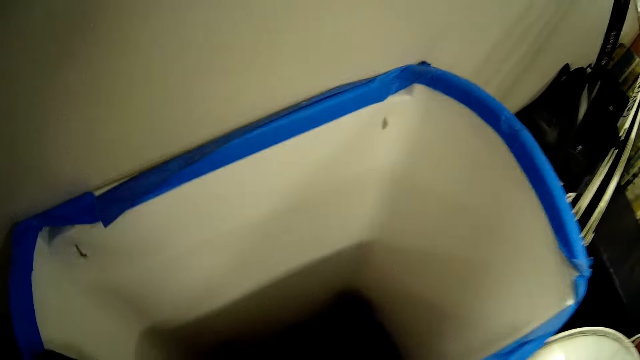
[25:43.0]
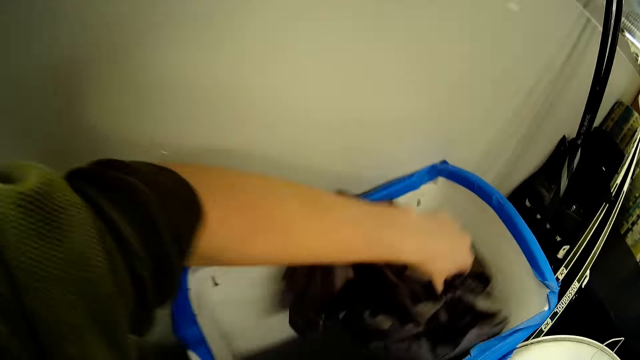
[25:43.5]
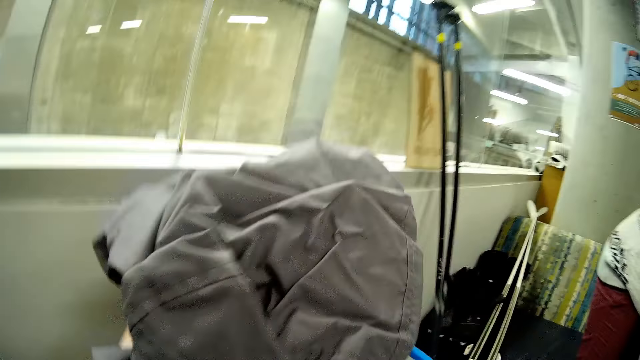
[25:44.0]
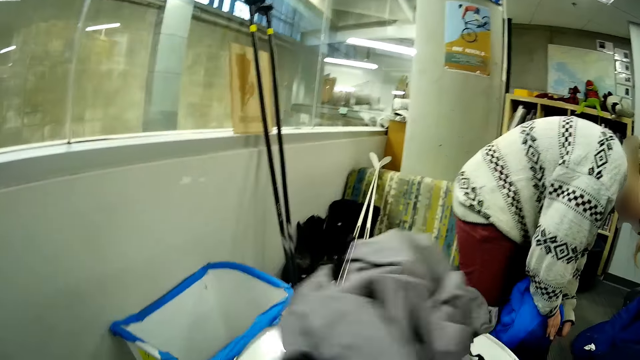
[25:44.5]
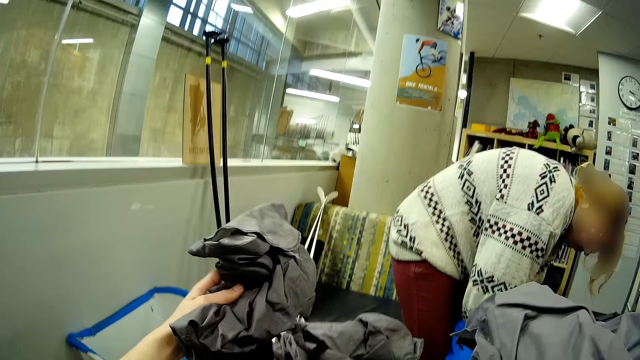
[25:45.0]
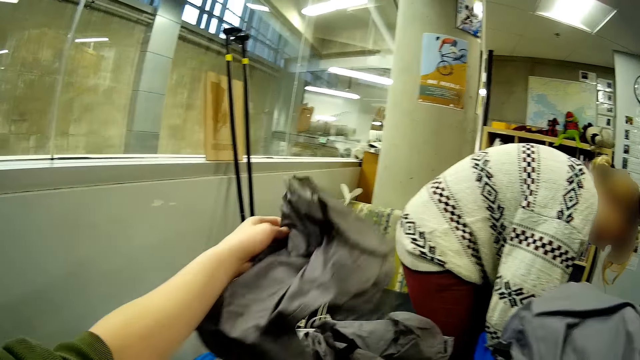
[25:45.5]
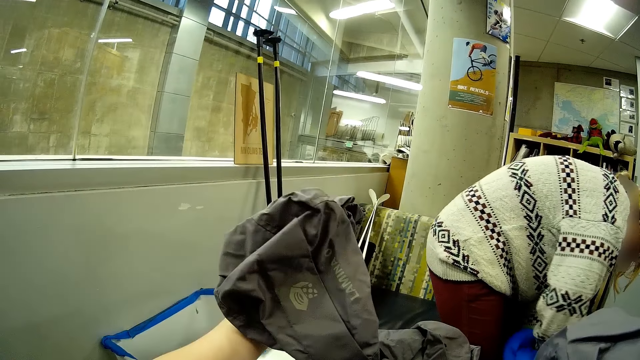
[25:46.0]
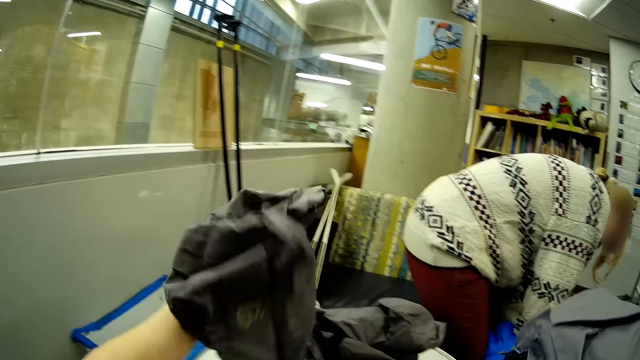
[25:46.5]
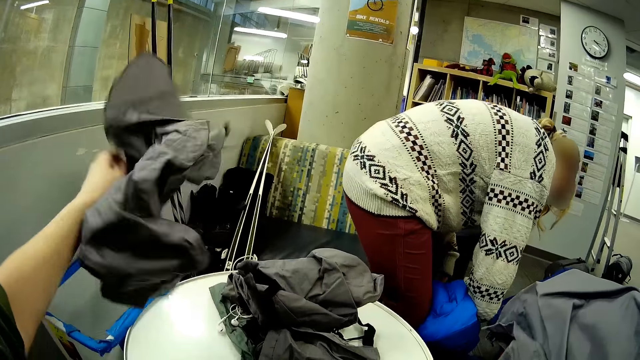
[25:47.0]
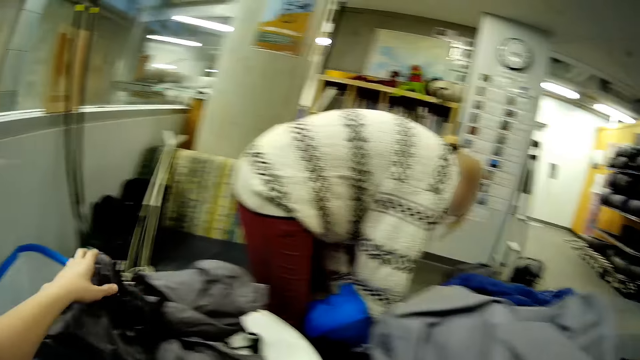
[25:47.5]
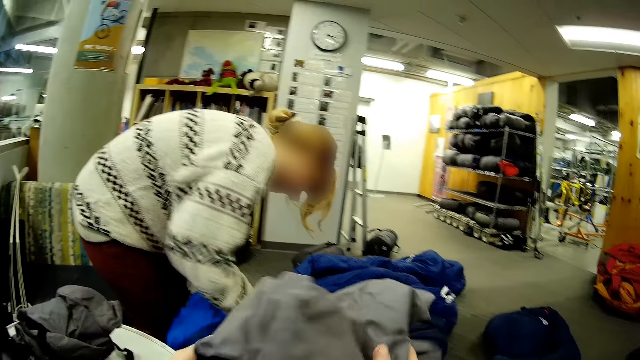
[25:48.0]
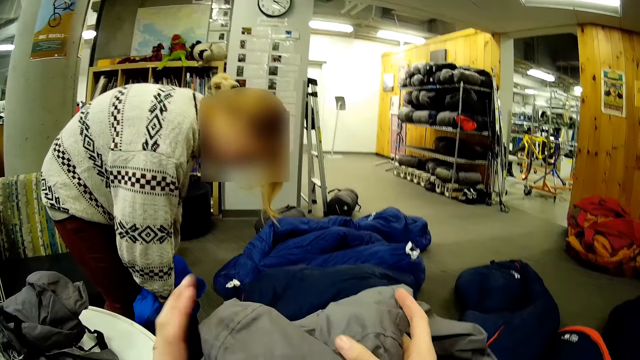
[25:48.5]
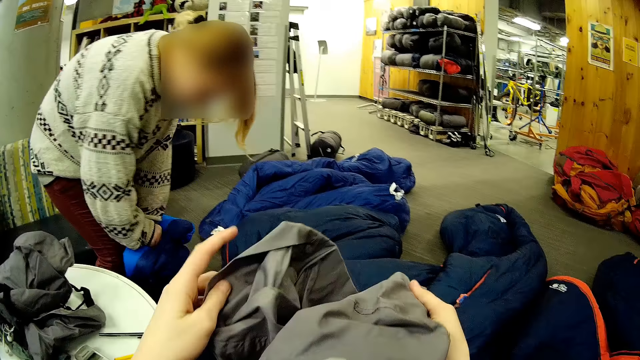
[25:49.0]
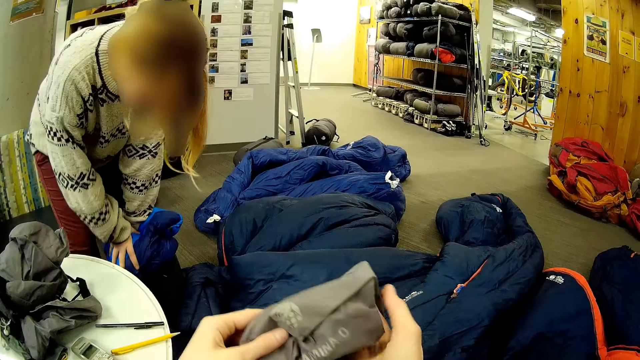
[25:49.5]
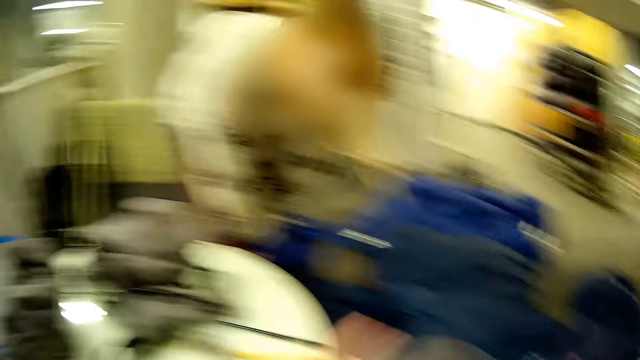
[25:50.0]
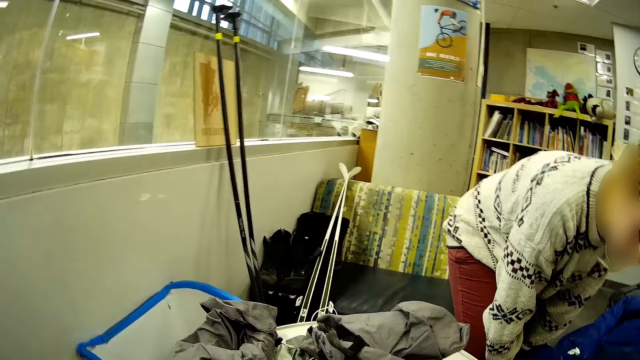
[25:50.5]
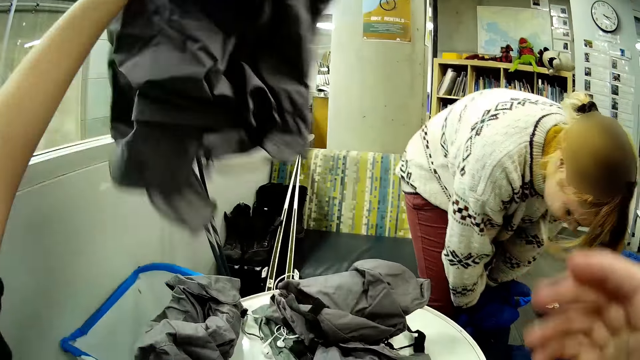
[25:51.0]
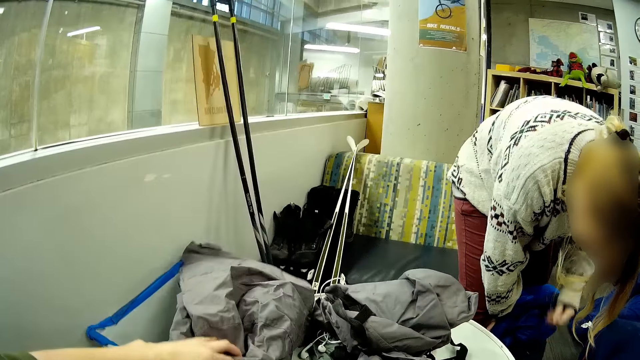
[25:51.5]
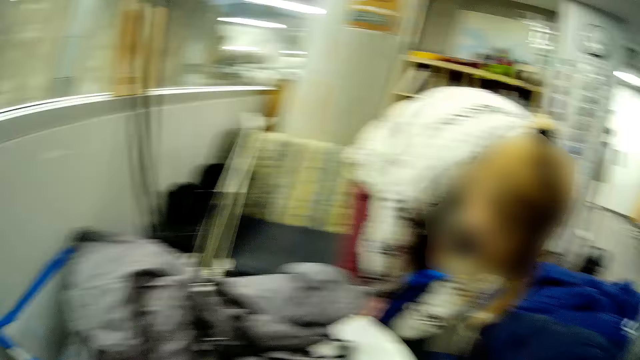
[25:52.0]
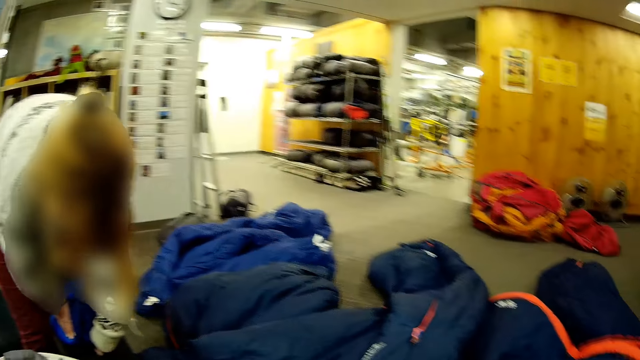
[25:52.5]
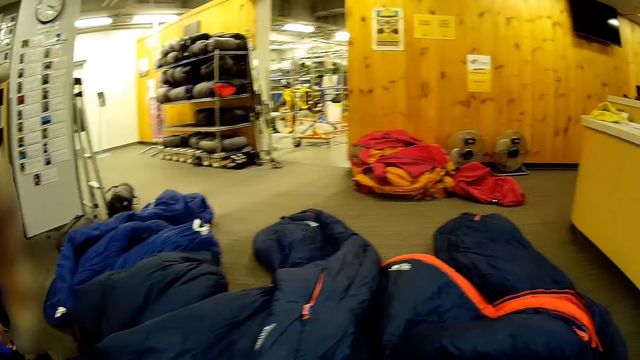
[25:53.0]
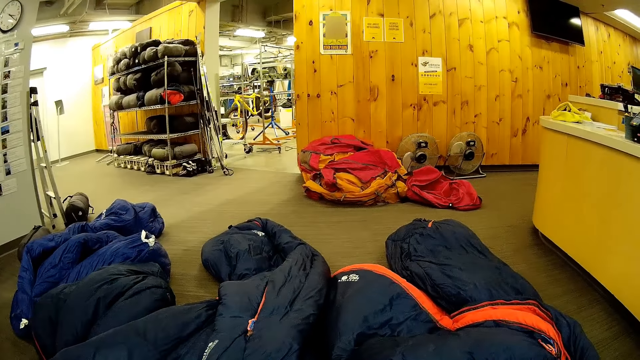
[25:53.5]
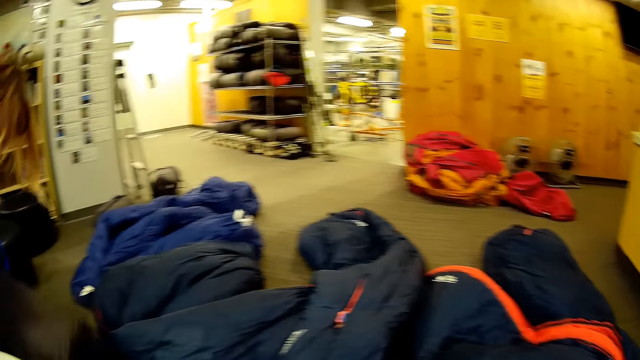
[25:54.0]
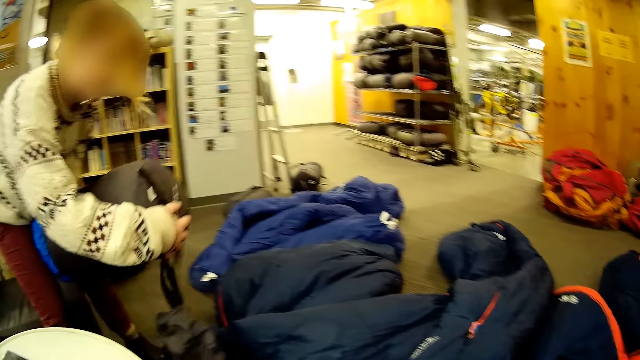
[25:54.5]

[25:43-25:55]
The camera wearer takes the bag from the bucket and puts them on a table. They put the bag down.

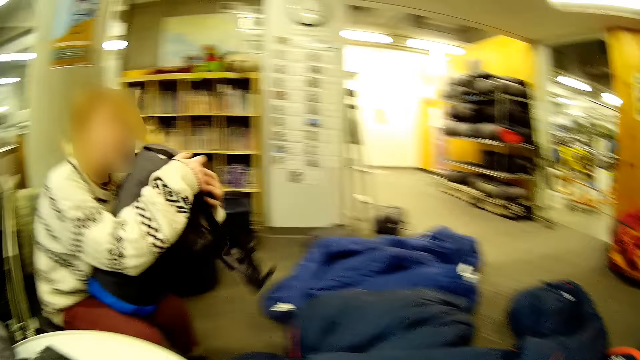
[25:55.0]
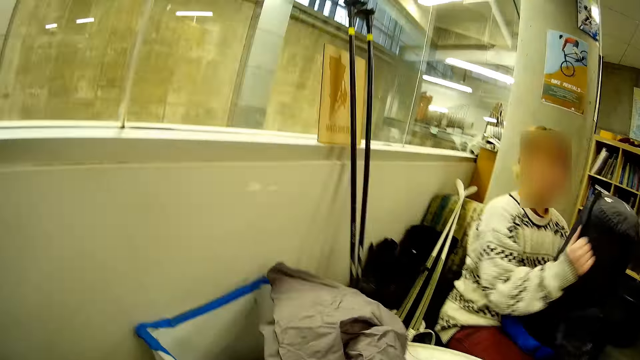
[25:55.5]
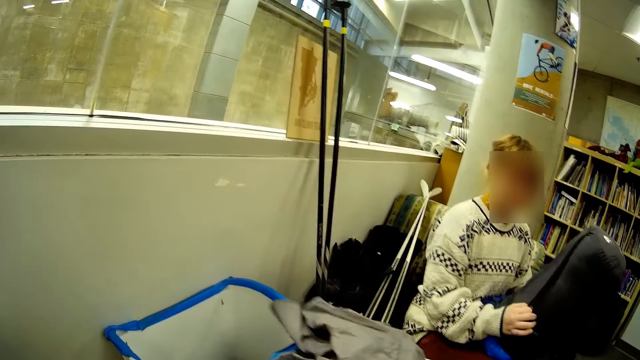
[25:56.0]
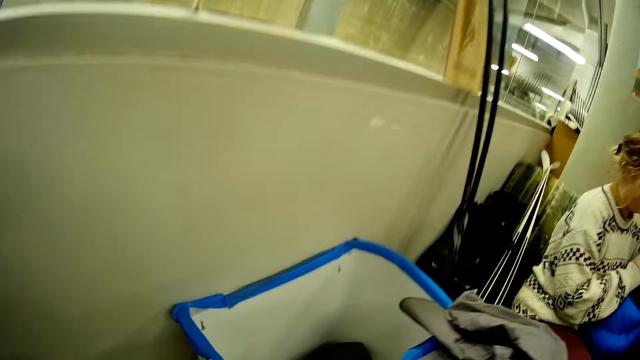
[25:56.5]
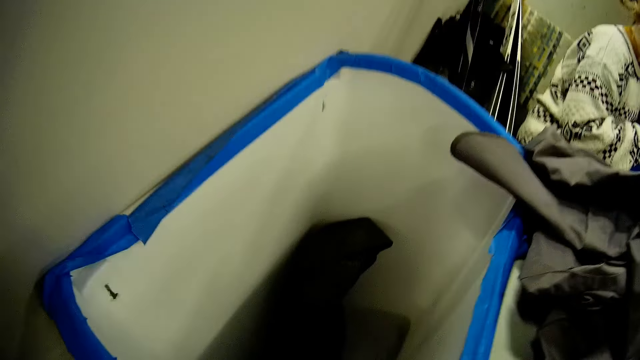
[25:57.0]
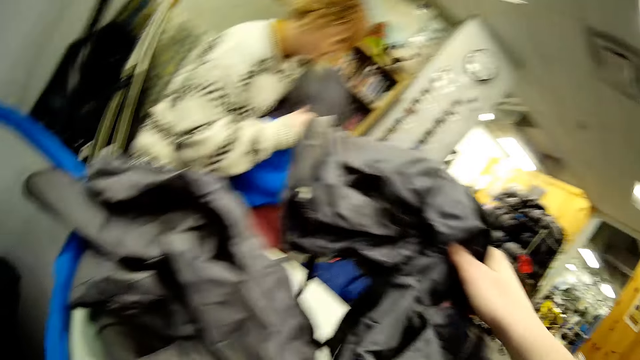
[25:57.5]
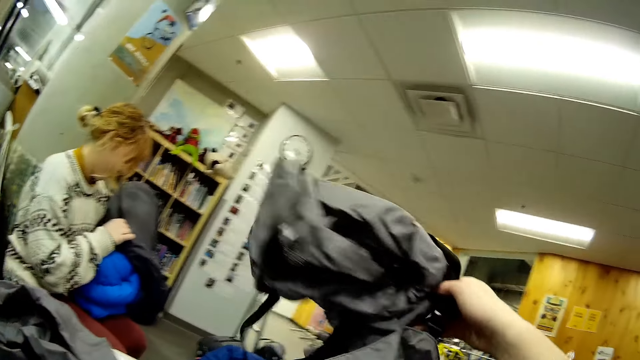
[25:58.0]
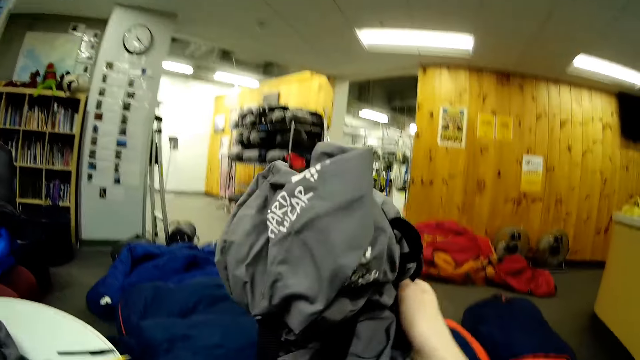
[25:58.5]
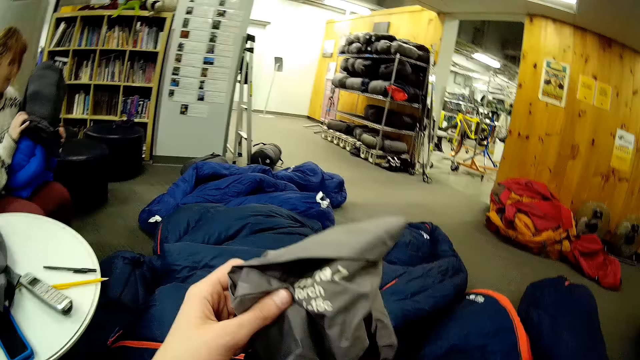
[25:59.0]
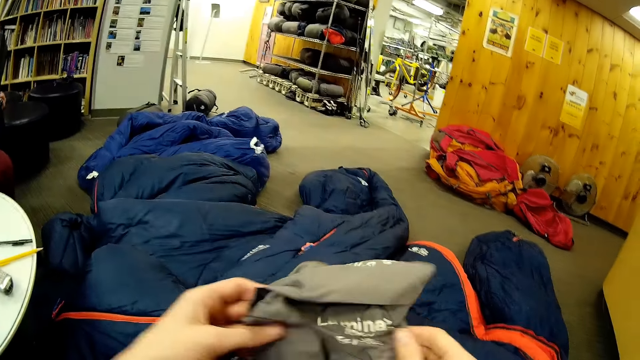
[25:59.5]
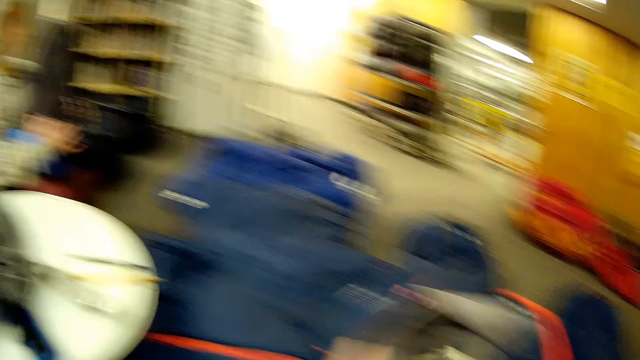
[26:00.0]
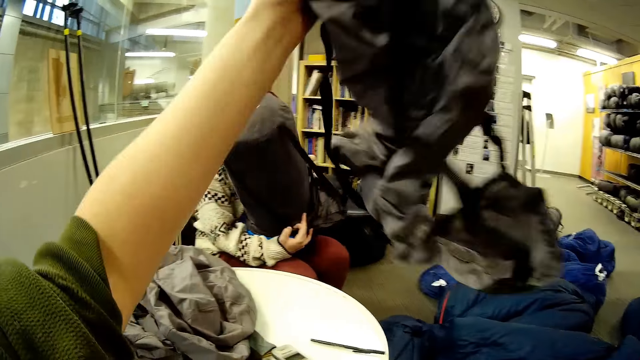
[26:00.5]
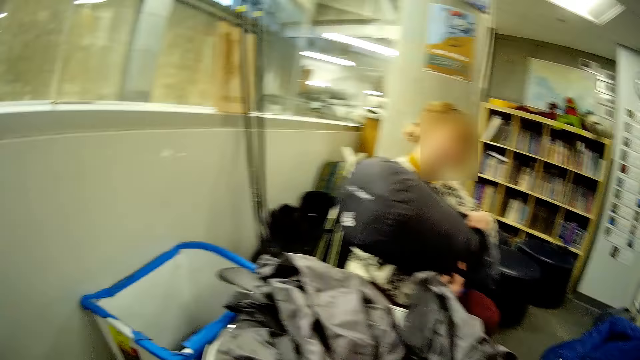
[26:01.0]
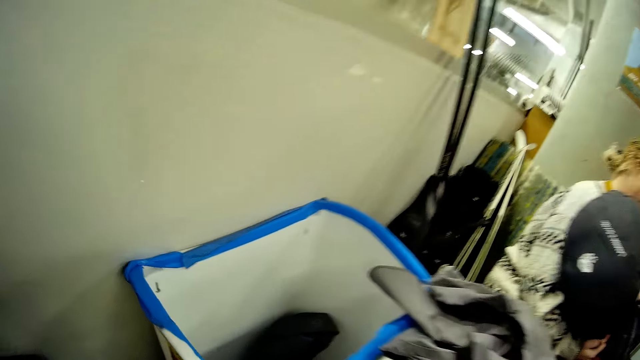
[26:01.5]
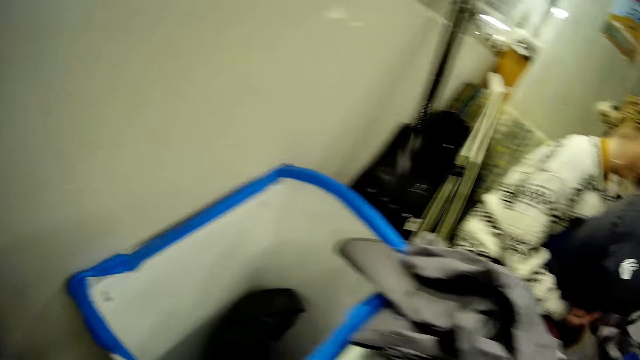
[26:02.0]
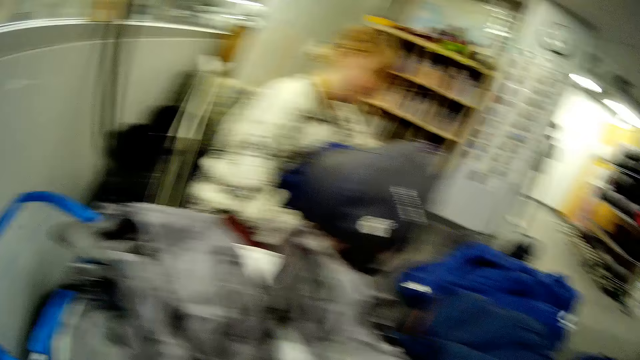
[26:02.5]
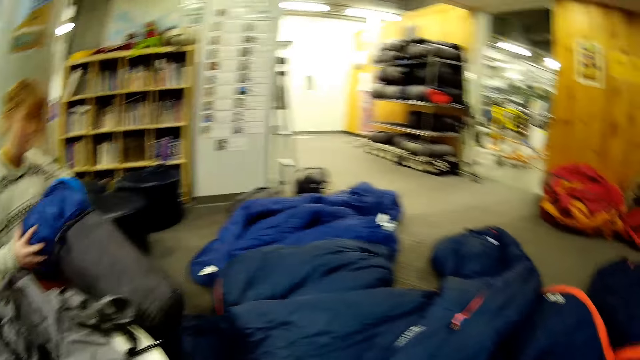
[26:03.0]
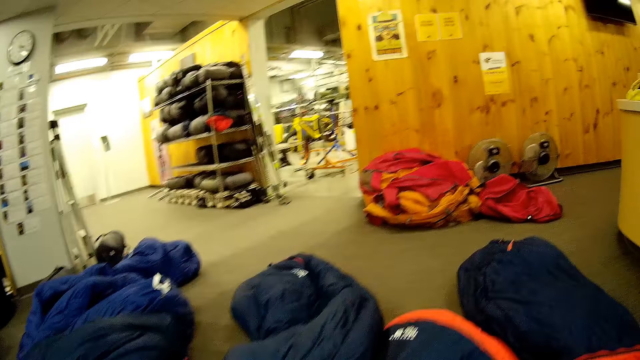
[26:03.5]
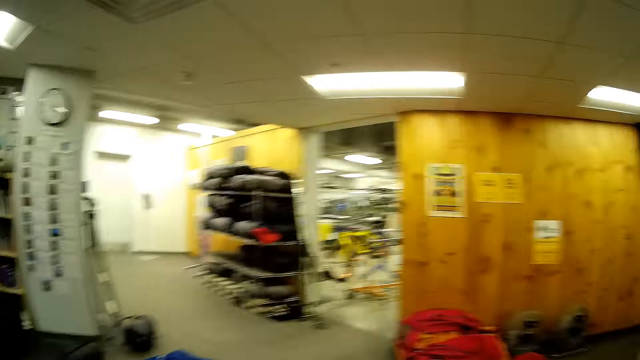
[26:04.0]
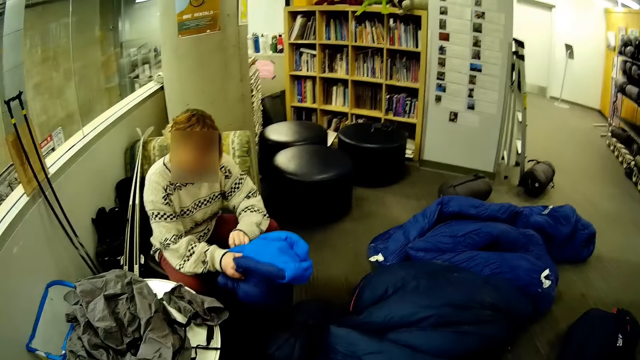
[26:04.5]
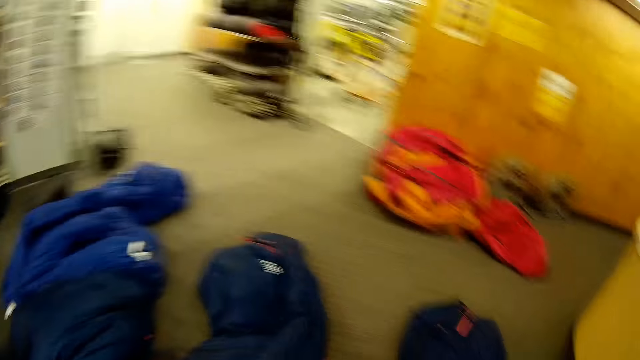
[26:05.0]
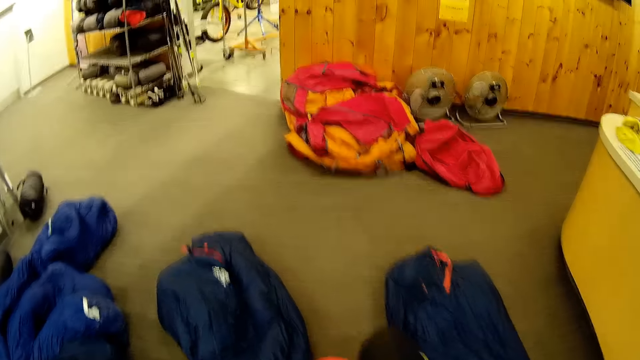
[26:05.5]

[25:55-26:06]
The camera wearer picks up the bag. They put the bag down.
